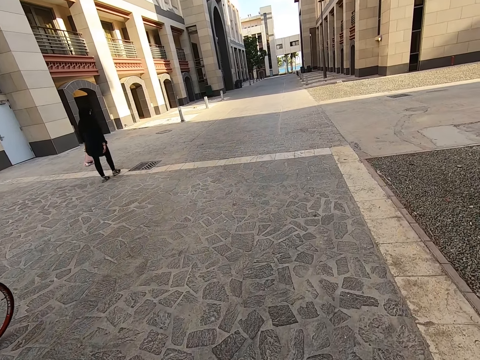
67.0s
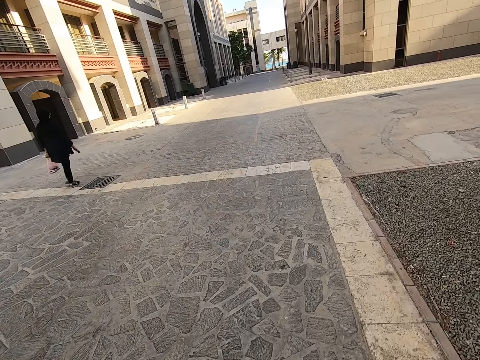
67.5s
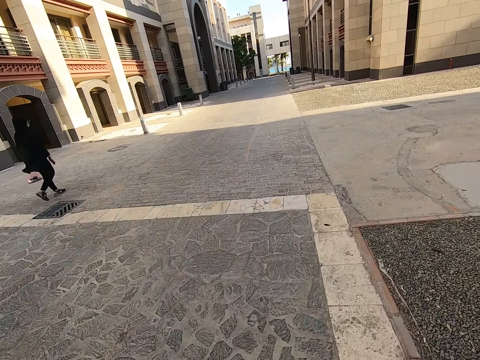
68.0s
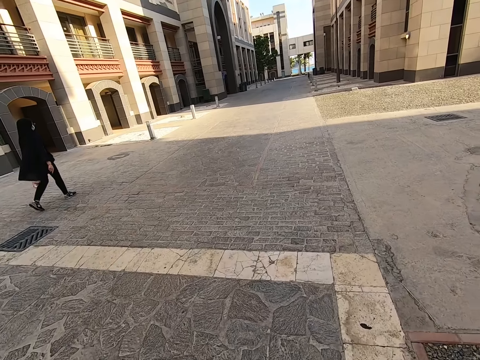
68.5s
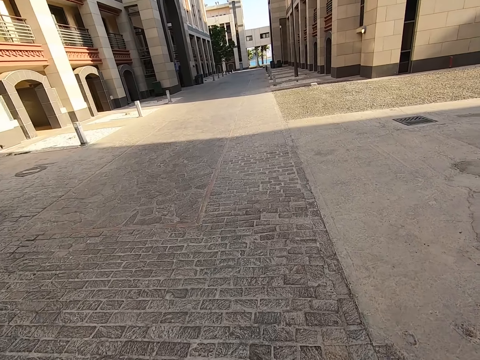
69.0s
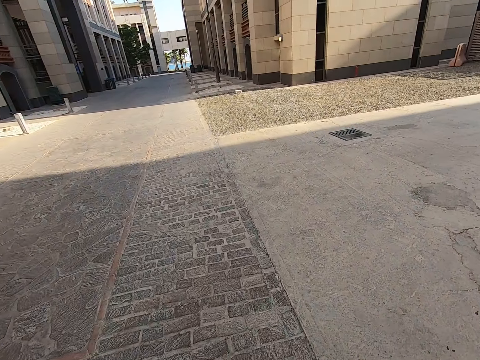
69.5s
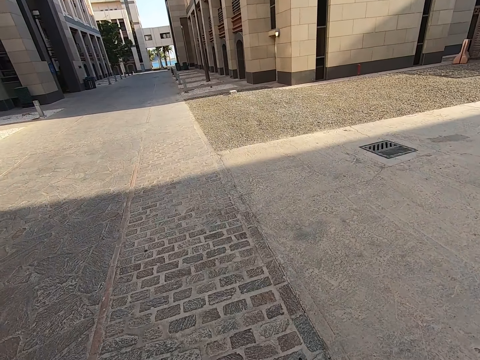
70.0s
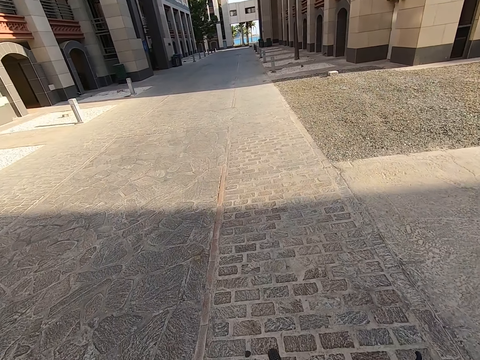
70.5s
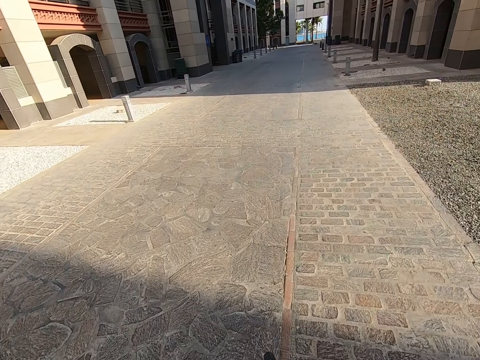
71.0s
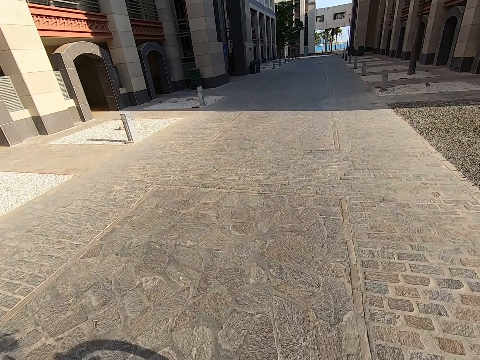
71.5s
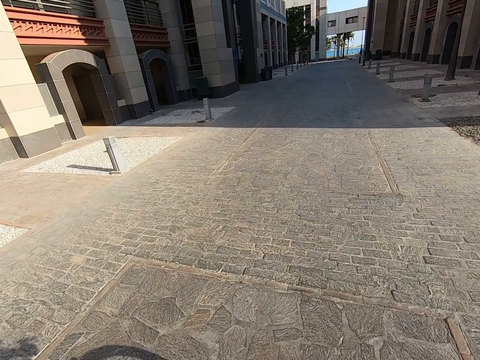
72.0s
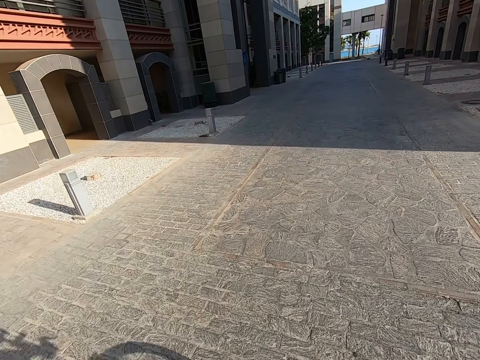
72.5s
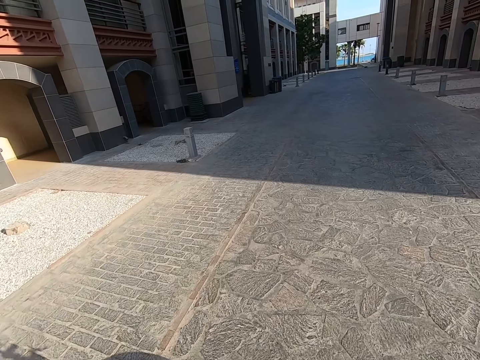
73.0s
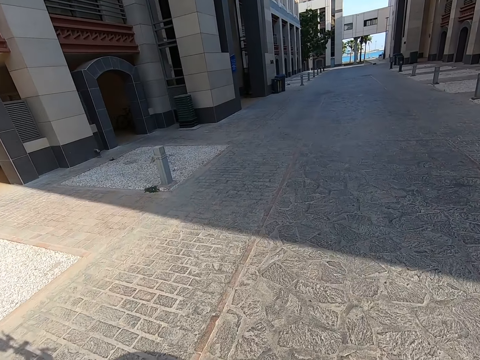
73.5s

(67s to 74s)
The camera wearer rides a bicycle on the road.

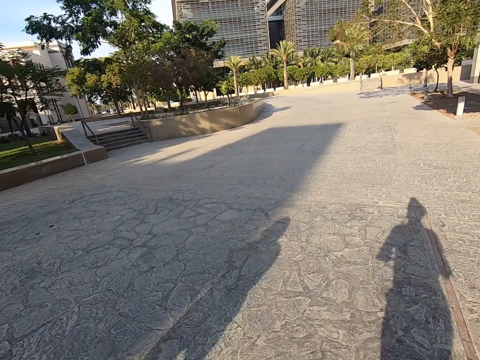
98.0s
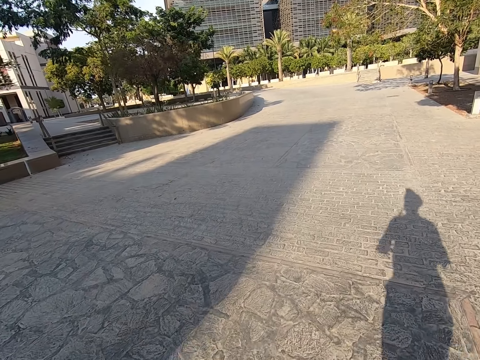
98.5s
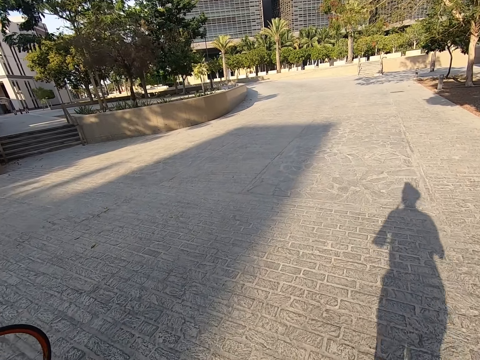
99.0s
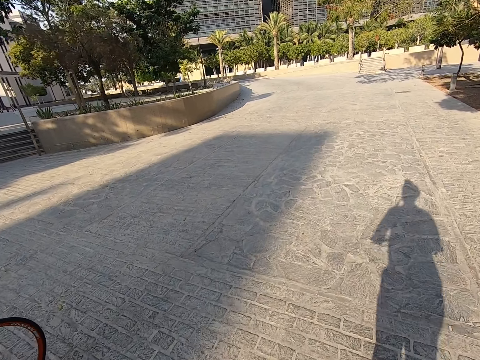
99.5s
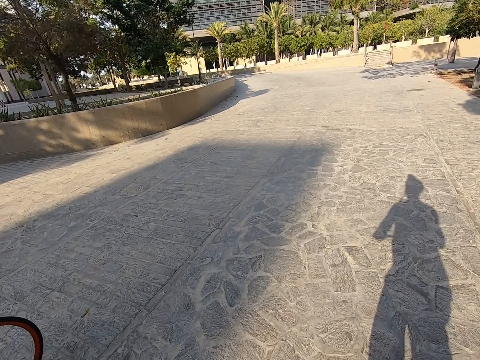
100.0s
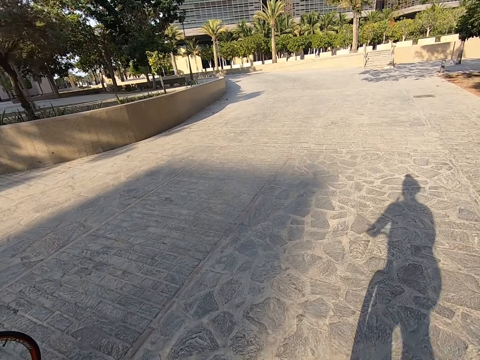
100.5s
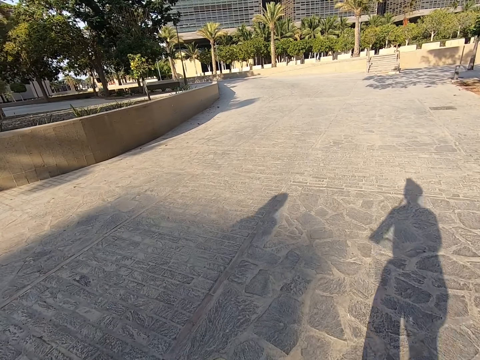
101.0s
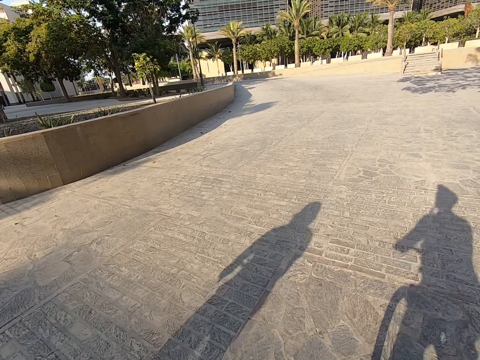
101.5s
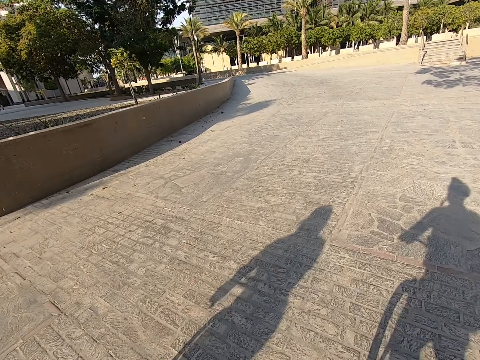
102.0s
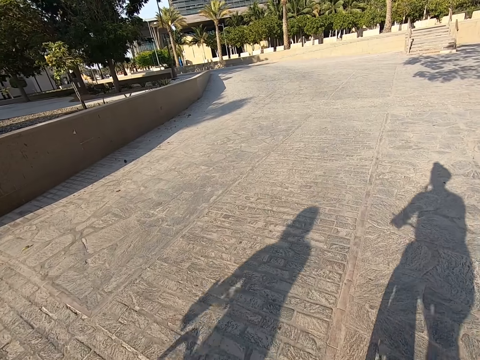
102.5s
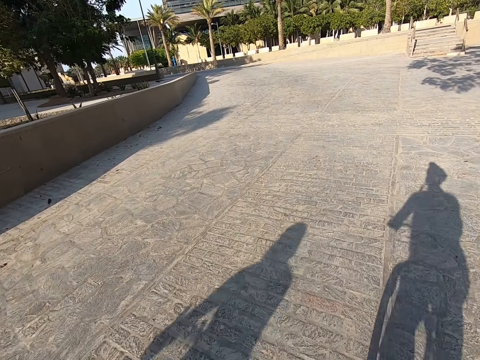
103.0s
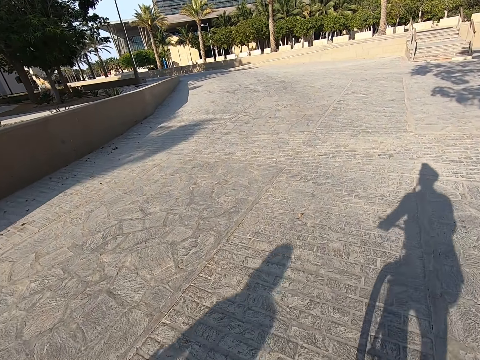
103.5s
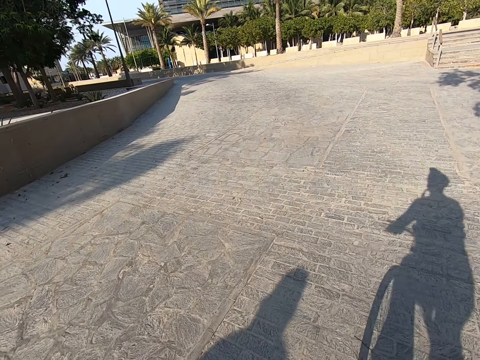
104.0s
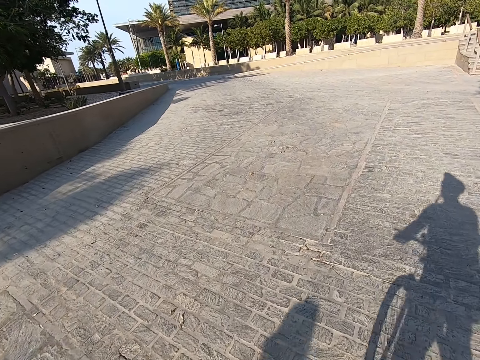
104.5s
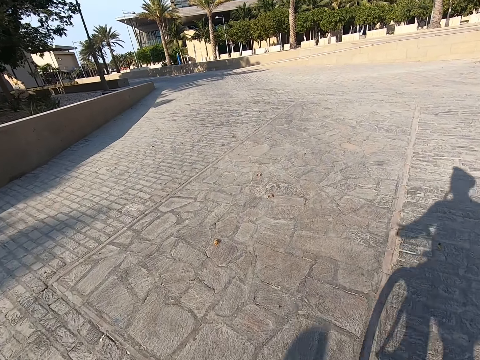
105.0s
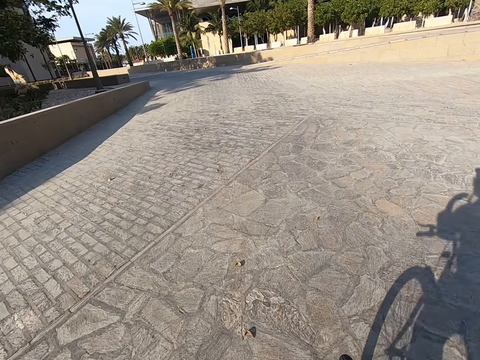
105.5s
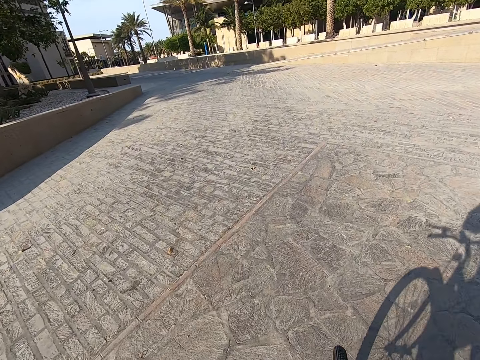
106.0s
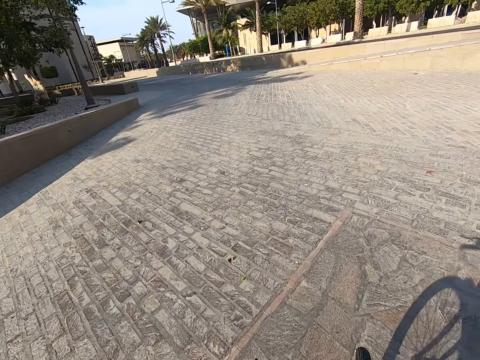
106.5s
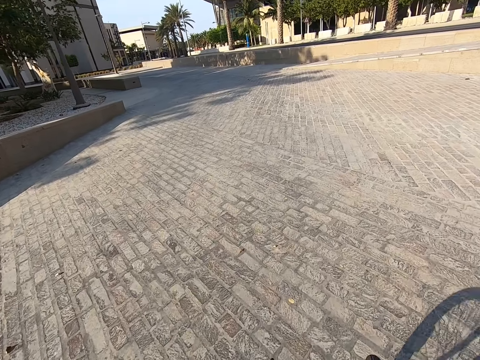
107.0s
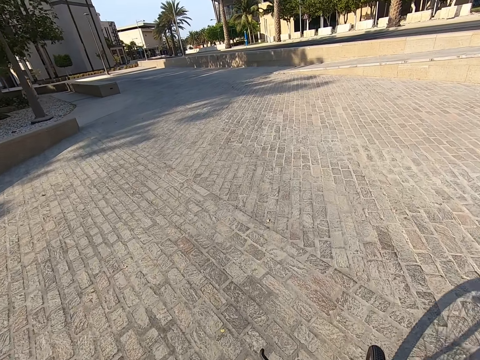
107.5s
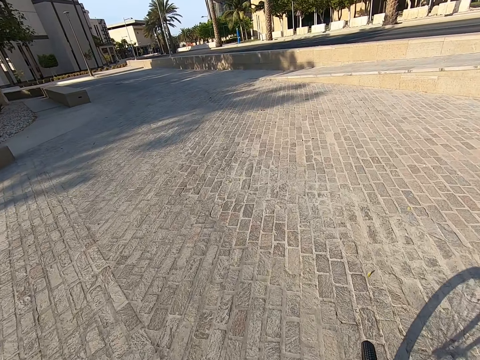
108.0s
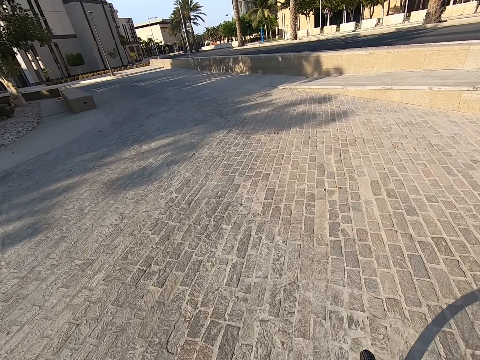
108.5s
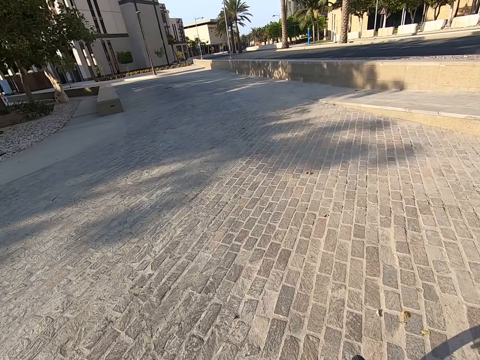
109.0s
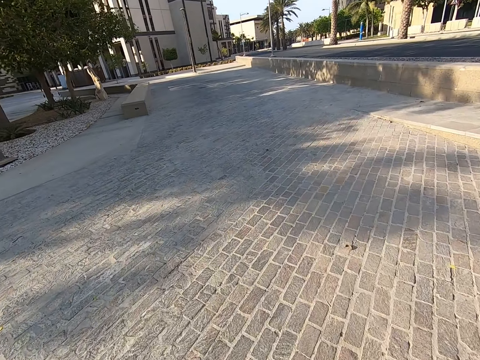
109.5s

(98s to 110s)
A man rides a bicycle on the road. The camera wearer rides a bicycle on the road. He touches his mouth.

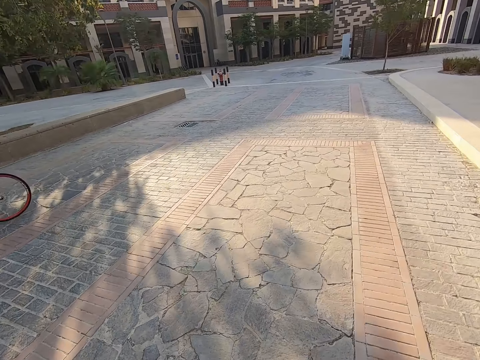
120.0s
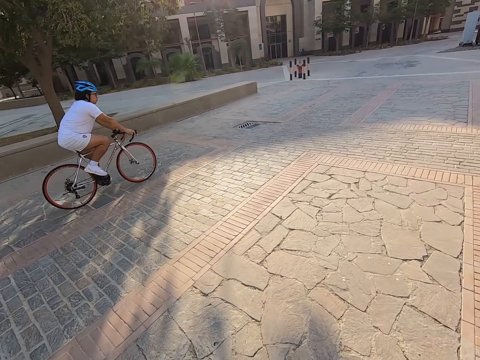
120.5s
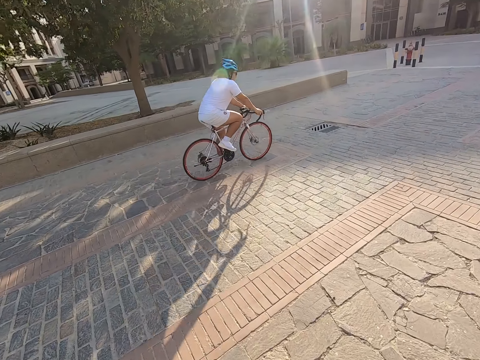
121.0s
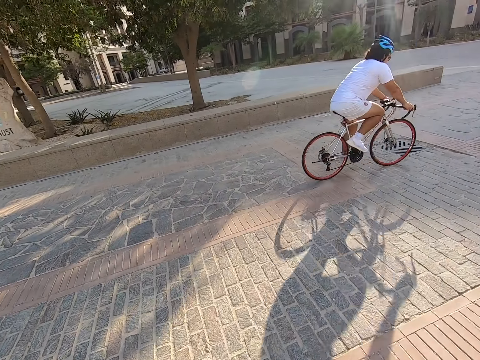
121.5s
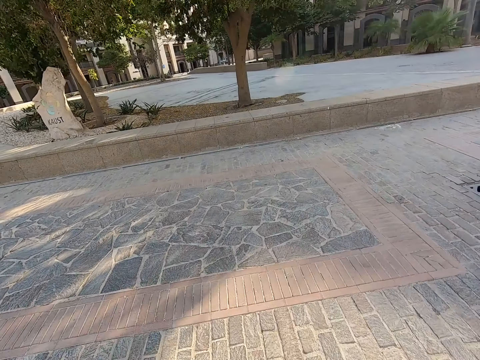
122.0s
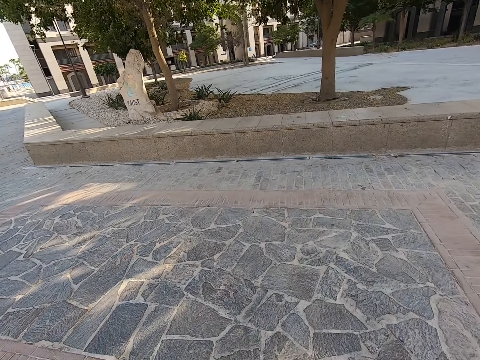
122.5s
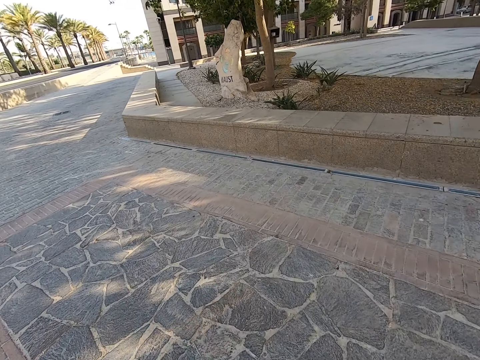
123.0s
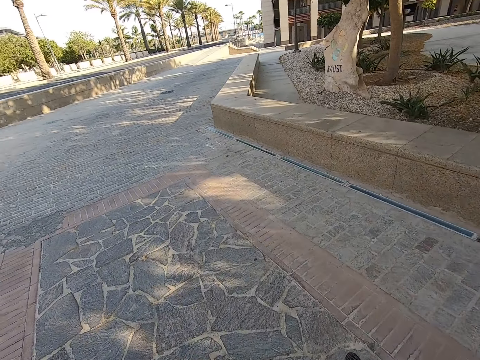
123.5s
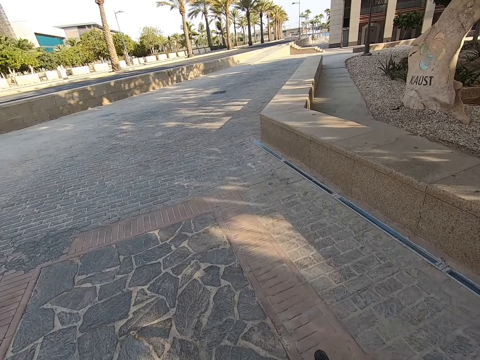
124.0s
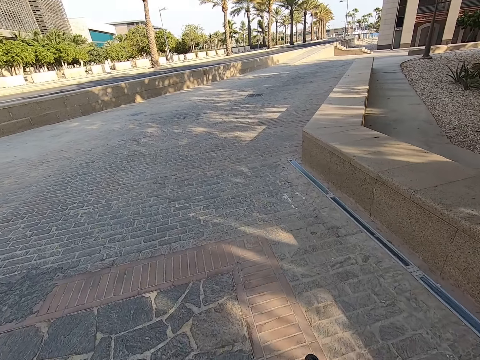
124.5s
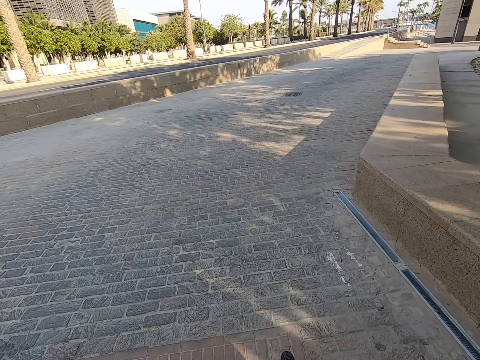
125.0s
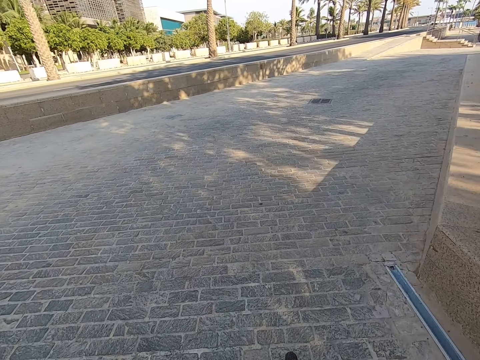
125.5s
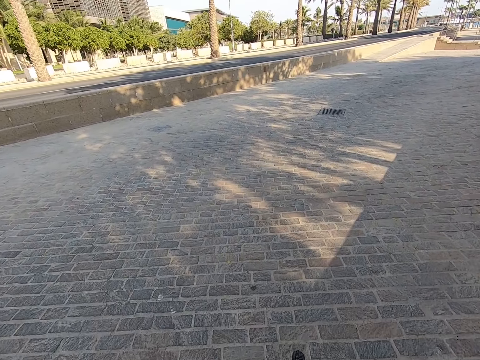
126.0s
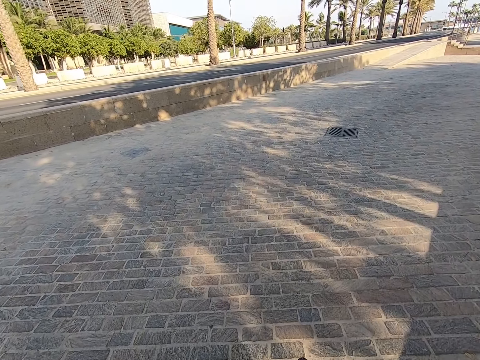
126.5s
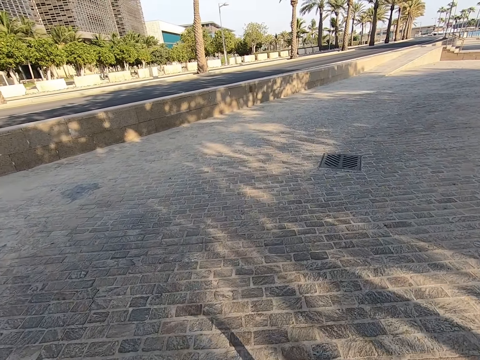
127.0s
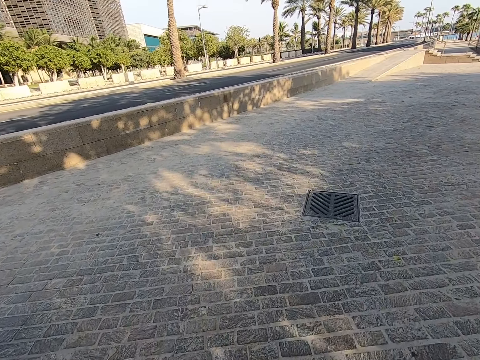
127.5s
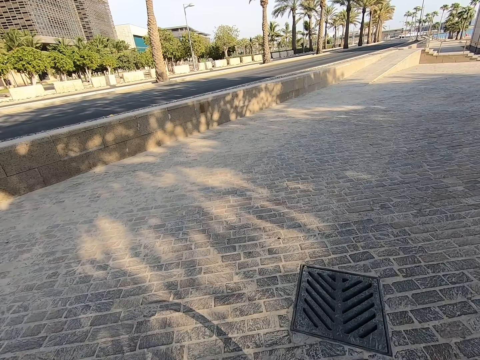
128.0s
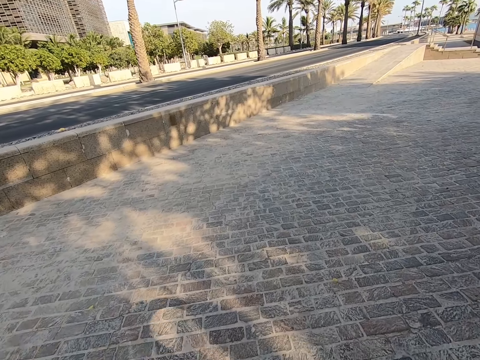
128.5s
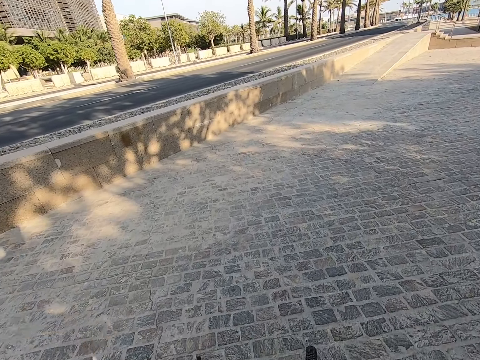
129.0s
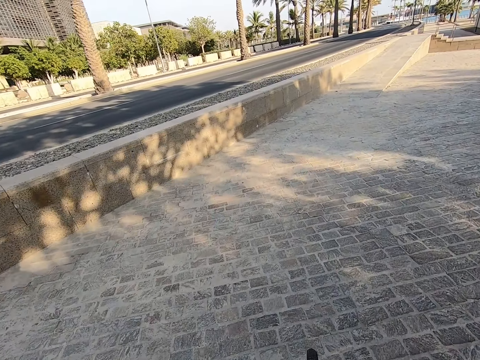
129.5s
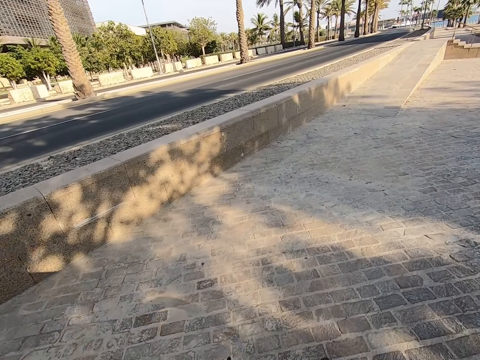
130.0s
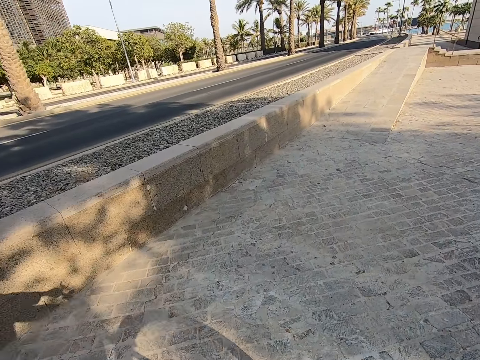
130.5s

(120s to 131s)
A man rides a bicycle on the road. The camera wearer looks around the road. They ride a bicycle on the road.
